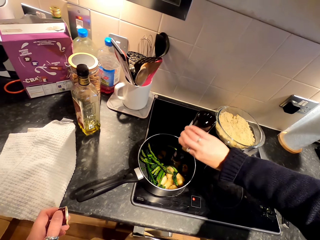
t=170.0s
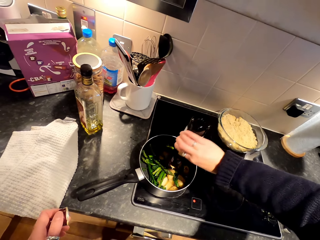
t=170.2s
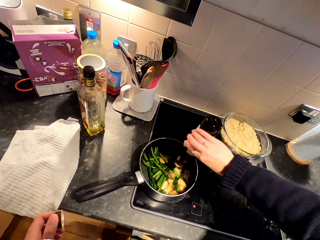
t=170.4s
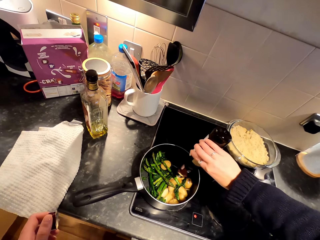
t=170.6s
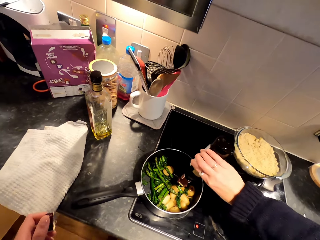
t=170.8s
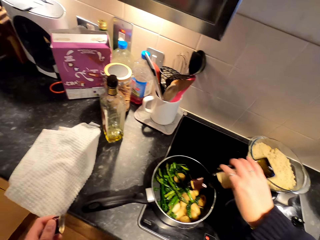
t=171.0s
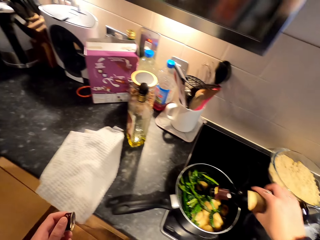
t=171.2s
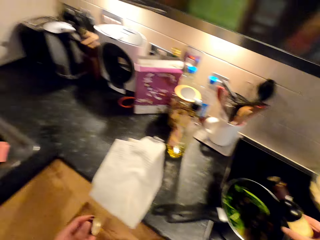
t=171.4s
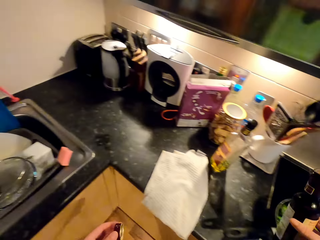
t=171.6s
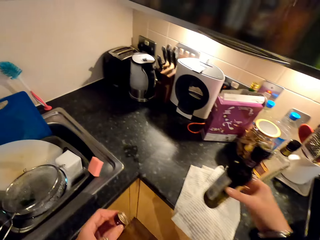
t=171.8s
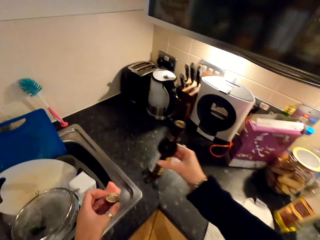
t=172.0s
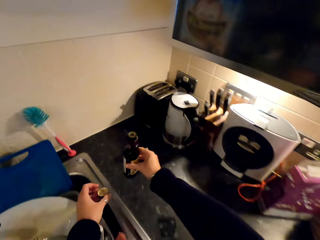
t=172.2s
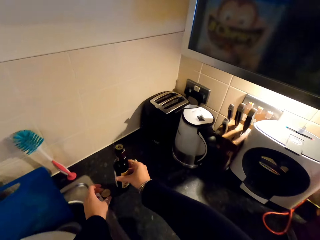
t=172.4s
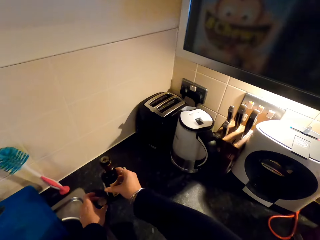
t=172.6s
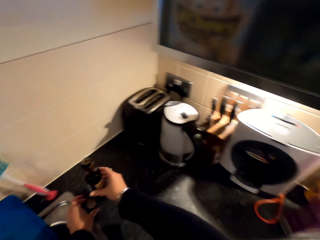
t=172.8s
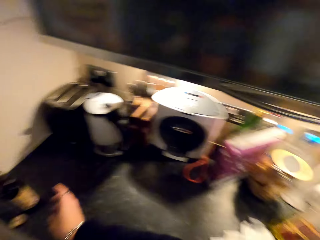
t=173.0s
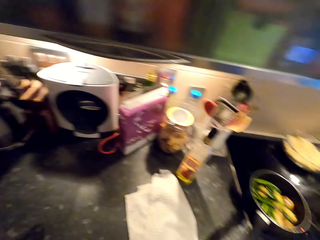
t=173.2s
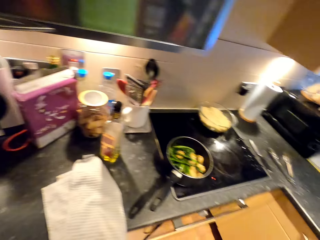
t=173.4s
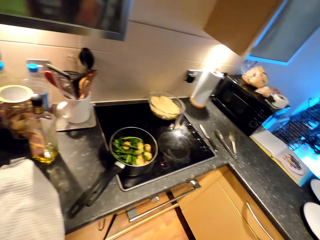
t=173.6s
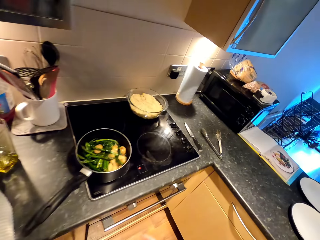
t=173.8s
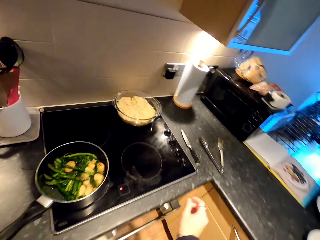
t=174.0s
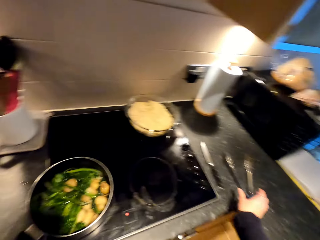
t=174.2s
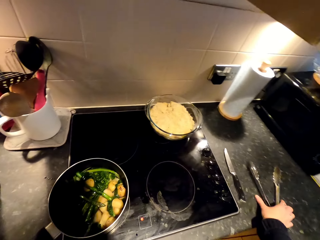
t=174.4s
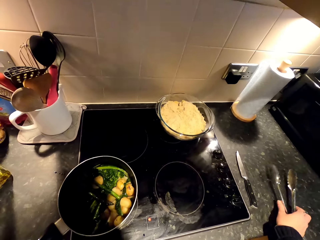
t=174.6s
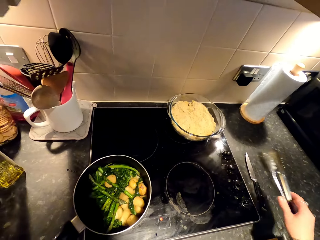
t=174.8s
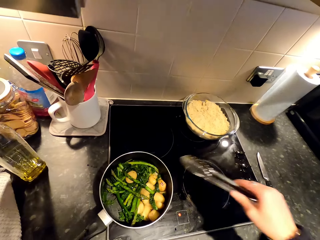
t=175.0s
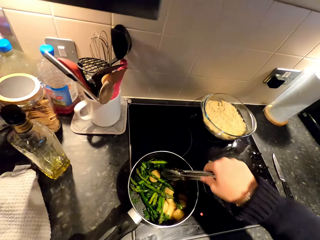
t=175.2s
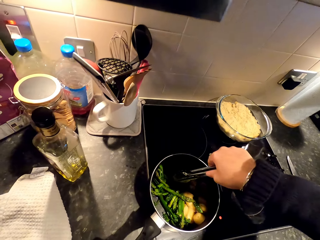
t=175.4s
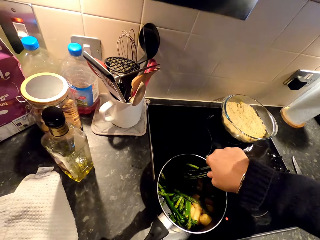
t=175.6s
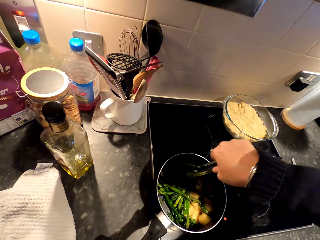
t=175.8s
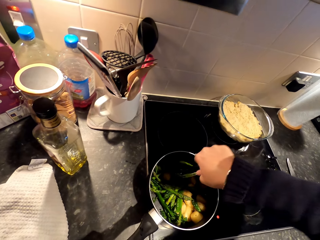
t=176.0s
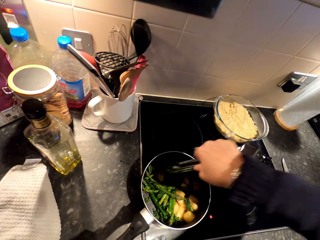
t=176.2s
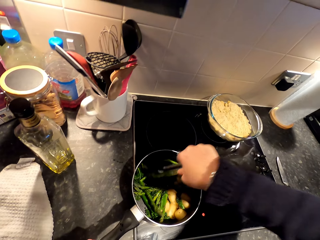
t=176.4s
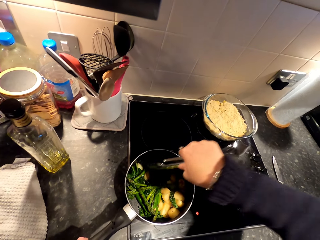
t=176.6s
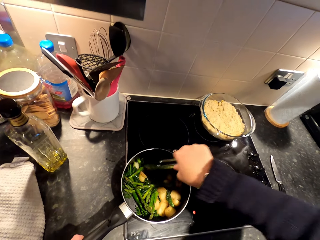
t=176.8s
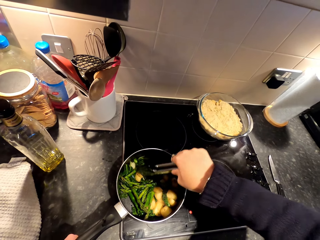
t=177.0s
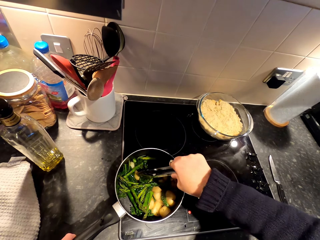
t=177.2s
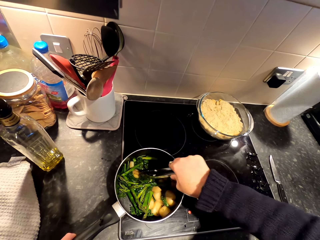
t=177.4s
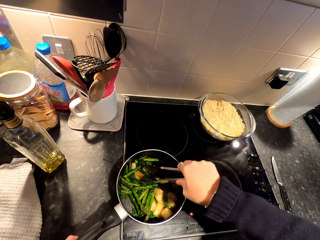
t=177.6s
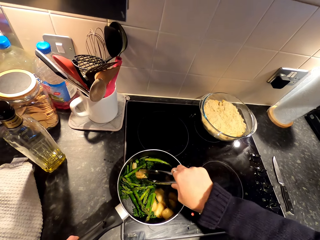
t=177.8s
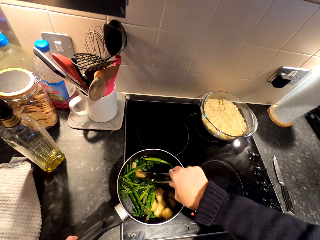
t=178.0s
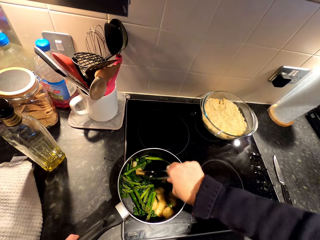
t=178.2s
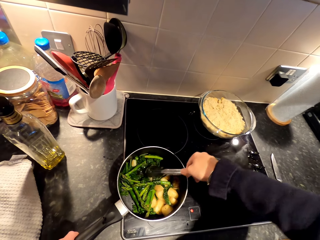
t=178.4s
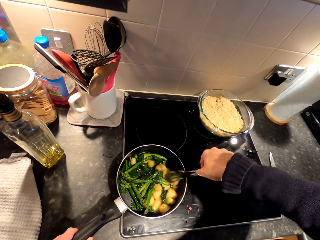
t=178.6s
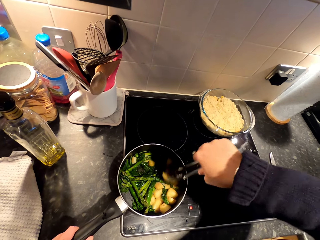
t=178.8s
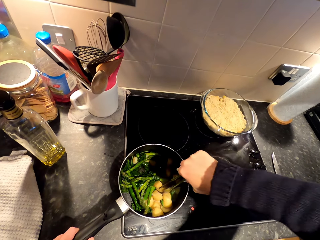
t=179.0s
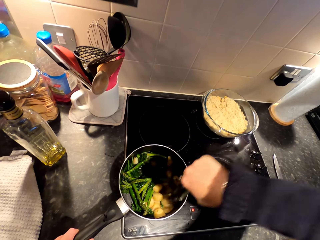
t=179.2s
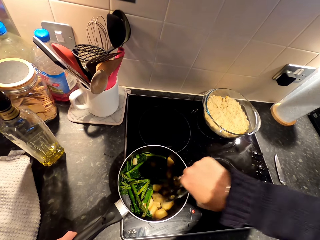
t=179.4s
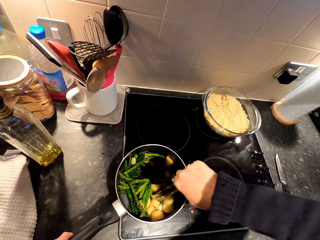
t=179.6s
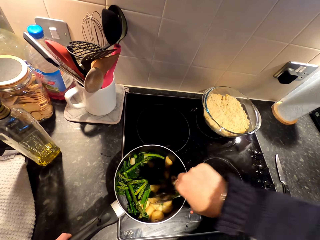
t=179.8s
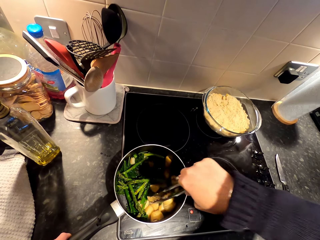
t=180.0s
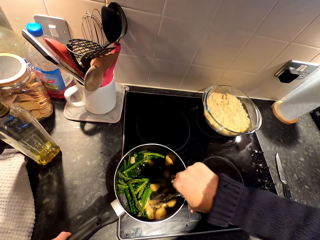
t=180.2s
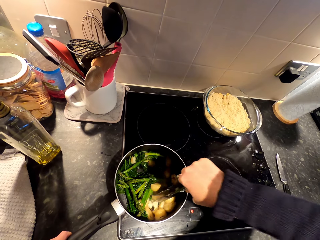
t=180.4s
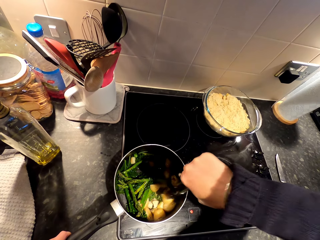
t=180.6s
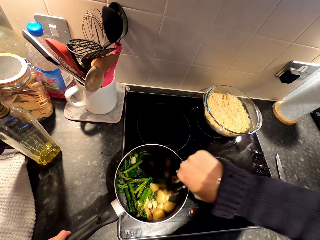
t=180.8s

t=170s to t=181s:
The camera wearer puts a bottle of vinegar on the cabinet. They pick up tongs from the counter top. They mash the food with the tongs. They cook the food.

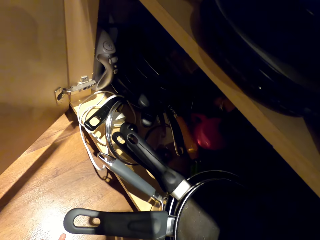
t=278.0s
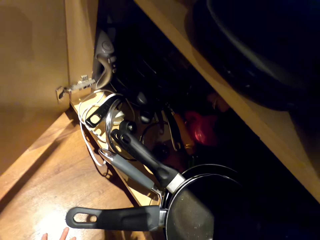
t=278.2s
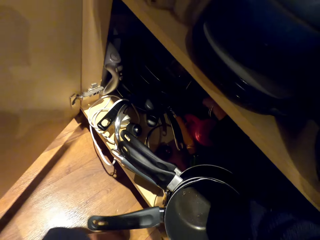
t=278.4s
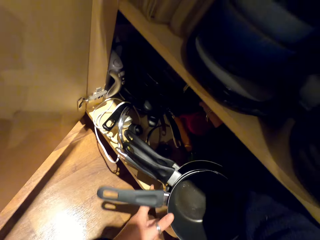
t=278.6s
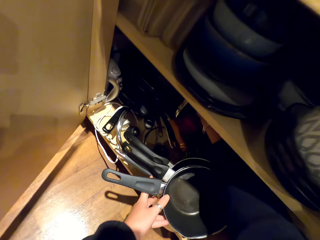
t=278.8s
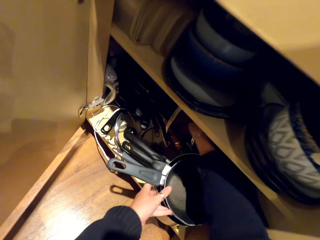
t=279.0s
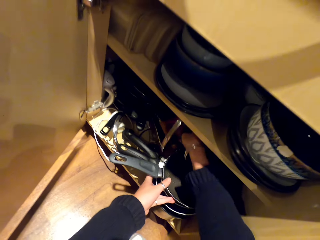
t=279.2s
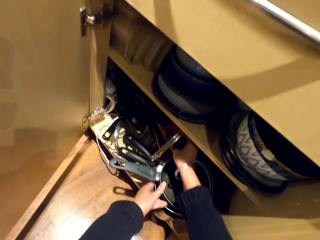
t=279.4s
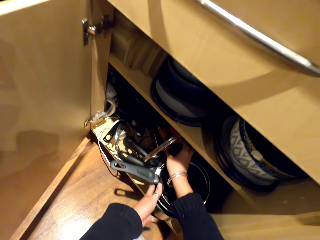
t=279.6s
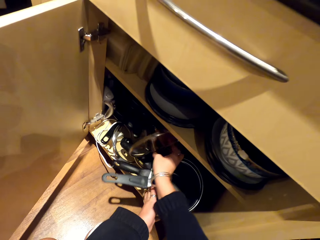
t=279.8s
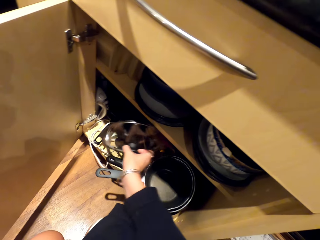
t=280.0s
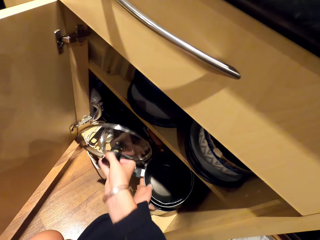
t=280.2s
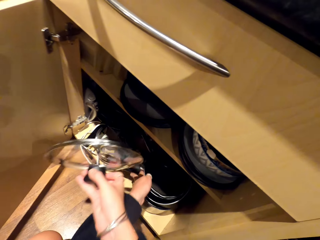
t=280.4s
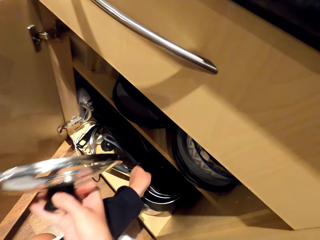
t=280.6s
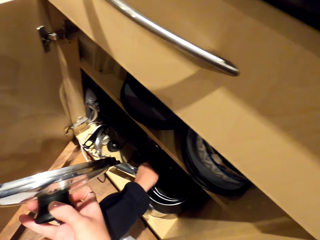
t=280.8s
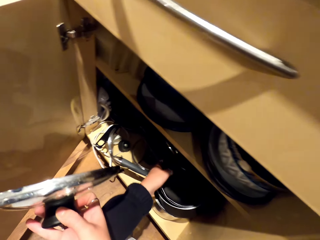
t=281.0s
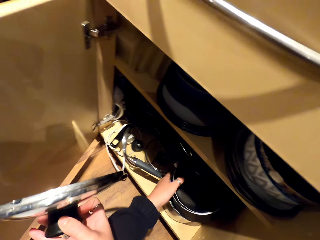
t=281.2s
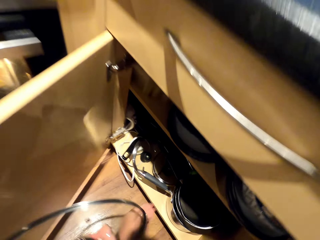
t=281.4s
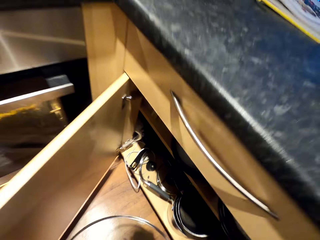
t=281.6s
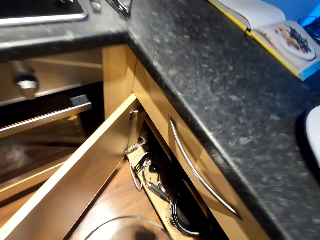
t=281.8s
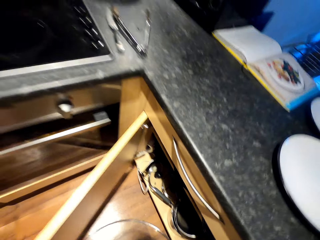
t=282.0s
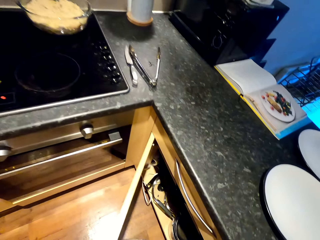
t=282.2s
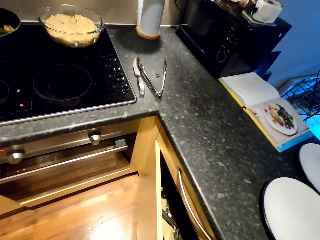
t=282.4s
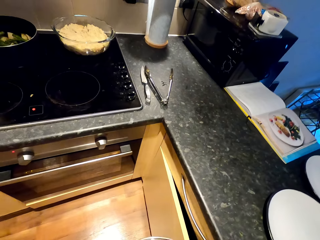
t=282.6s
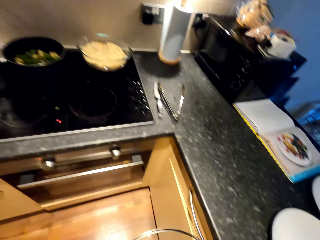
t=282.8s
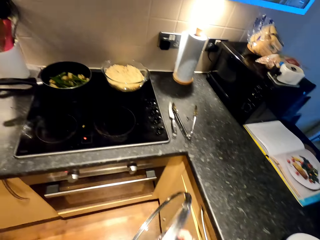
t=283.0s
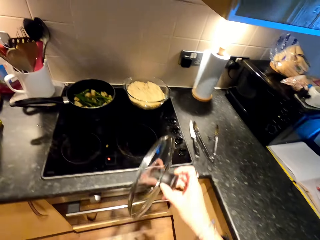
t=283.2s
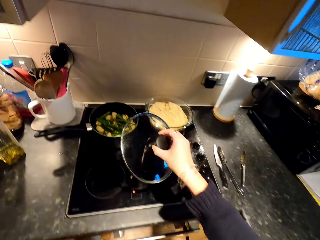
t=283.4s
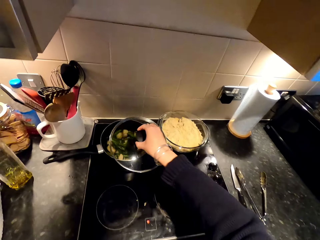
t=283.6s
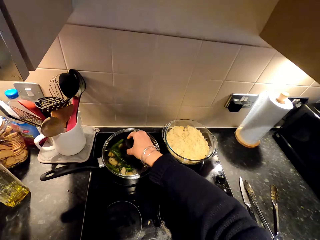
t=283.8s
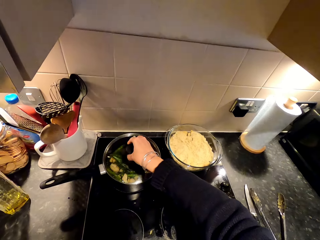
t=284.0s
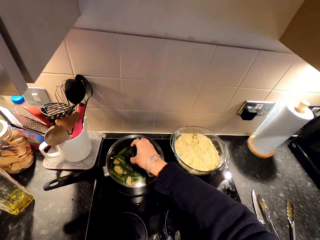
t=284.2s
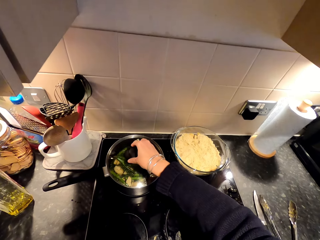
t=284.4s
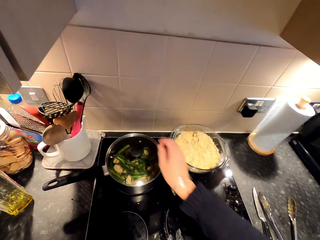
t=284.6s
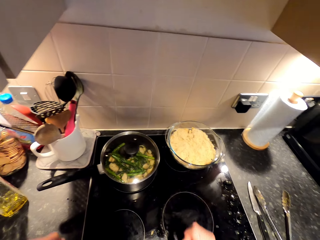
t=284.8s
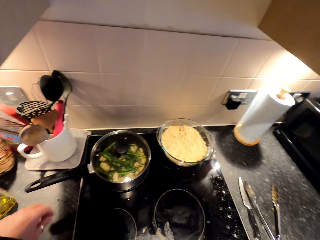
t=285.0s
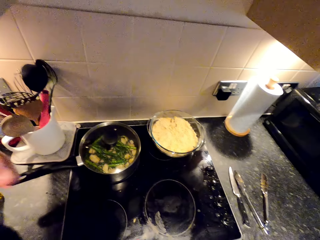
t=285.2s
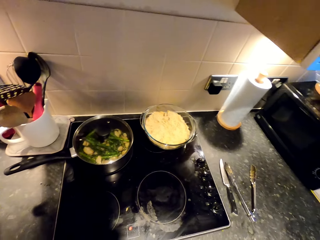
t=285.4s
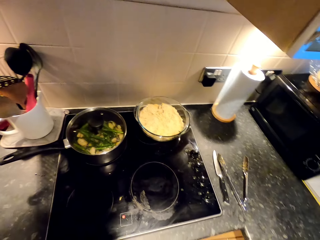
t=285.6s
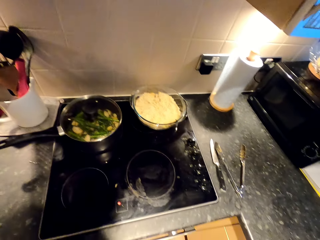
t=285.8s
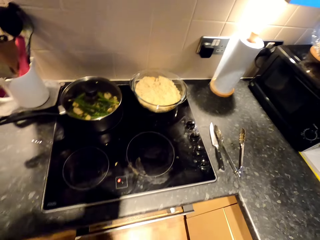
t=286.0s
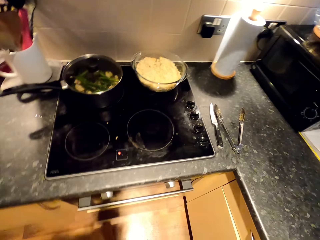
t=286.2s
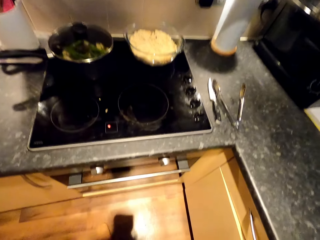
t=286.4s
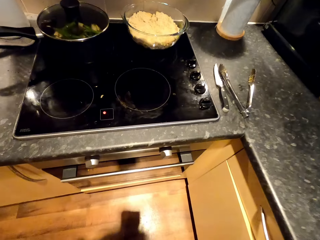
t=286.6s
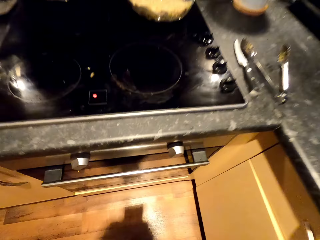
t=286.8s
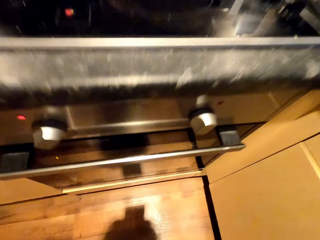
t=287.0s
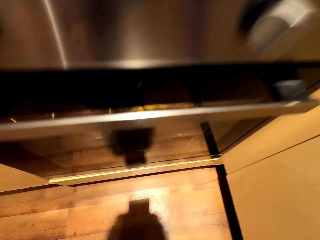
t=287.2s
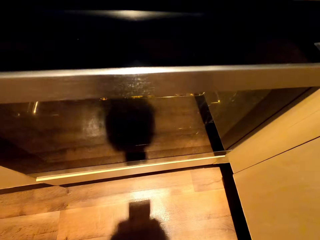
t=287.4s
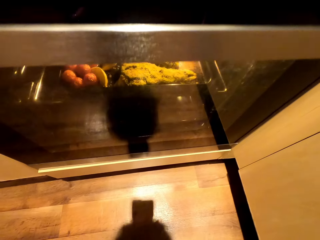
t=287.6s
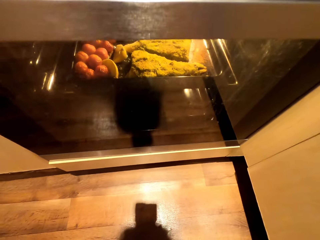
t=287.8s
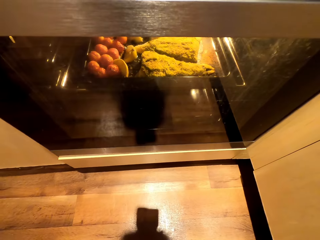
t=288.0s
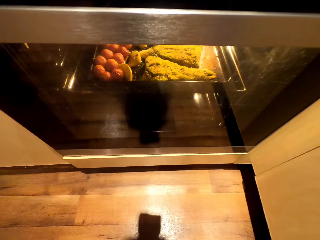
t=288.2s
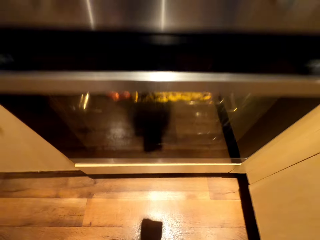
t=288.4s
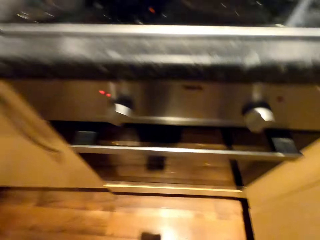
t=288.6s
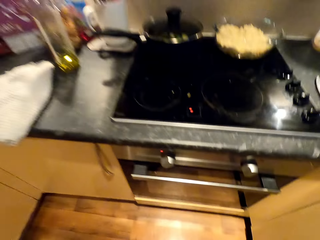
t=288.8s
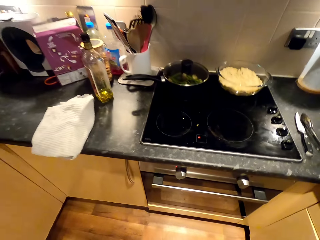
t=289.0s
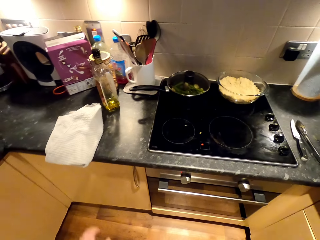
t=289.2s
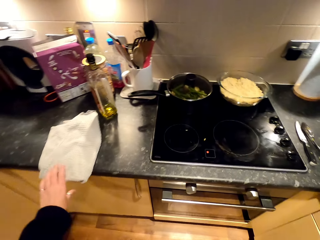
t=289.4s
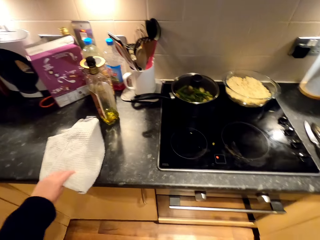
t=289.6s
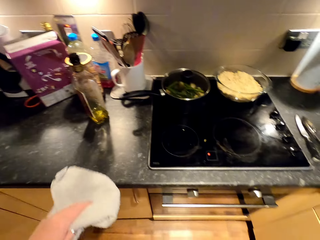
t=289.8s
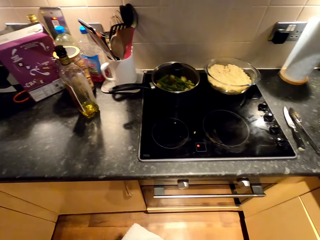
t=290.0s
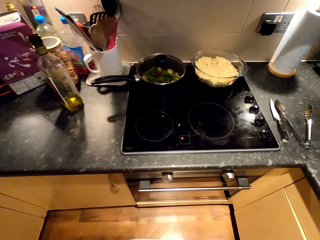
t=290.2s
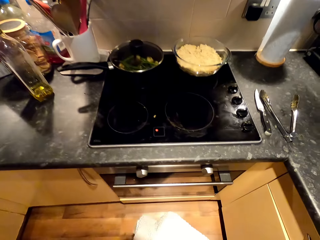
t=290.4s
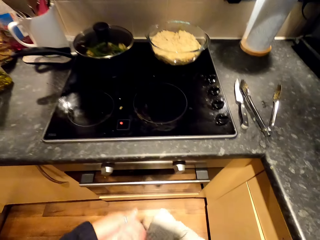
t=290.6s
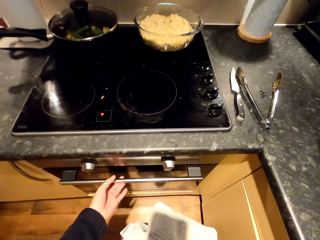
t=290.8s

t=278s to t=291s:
The camera wearer picks up a lid from the cabinet. They move pots in the cabinet. They close the cabinet with a hand. They cover the cooking pot with the lid. They check the cooker. They pick up a cloth from the top of the counter.
